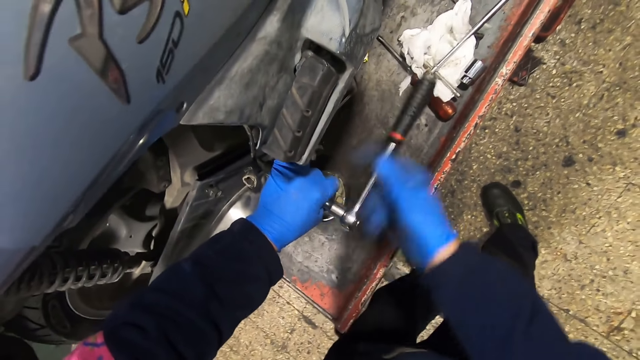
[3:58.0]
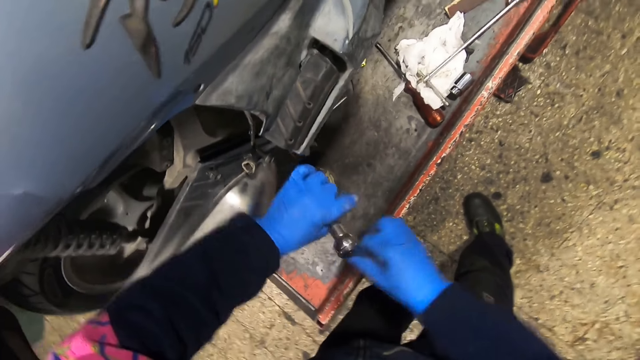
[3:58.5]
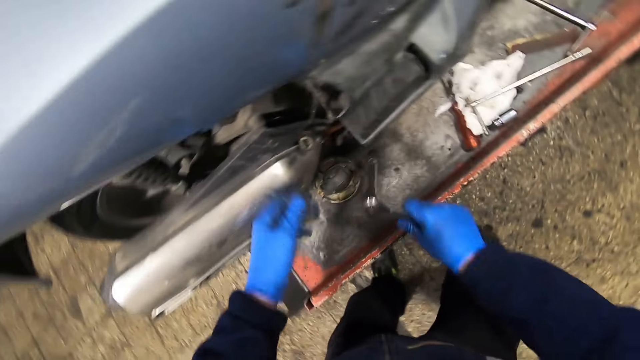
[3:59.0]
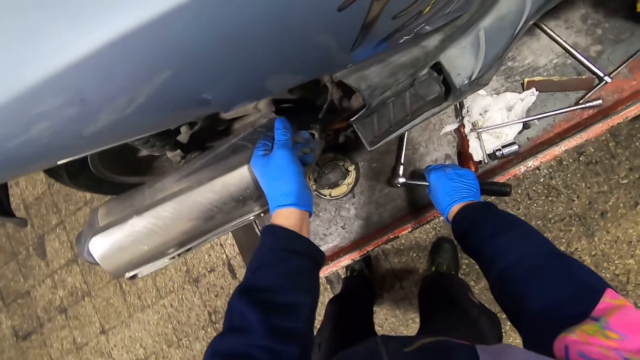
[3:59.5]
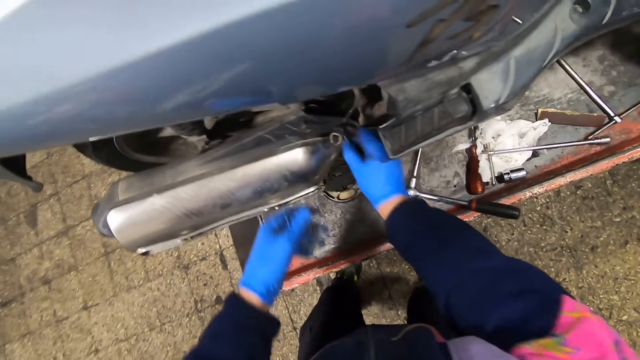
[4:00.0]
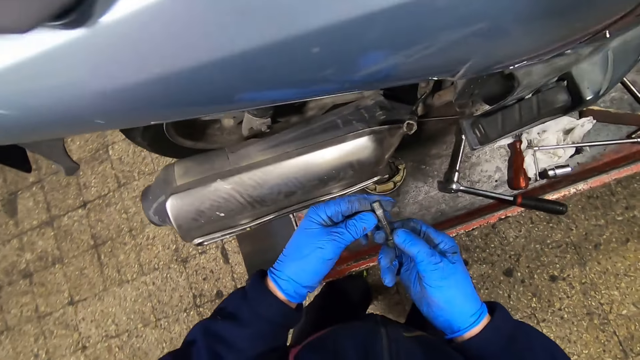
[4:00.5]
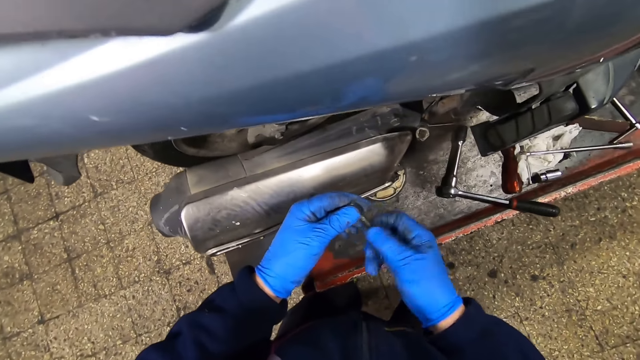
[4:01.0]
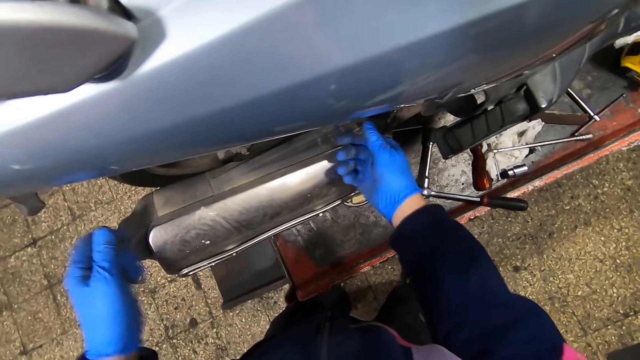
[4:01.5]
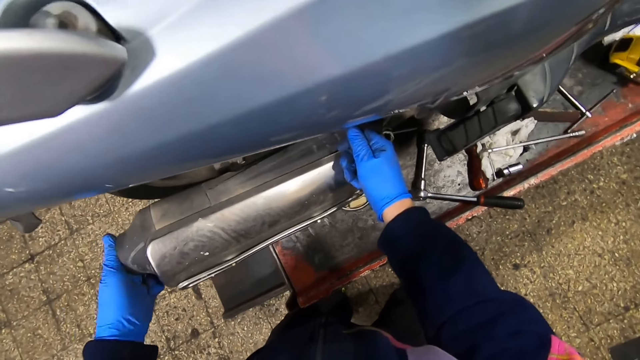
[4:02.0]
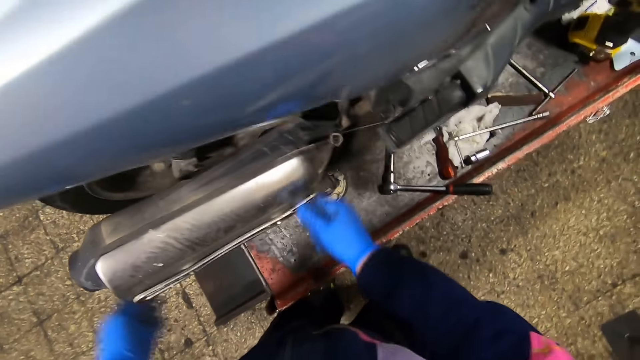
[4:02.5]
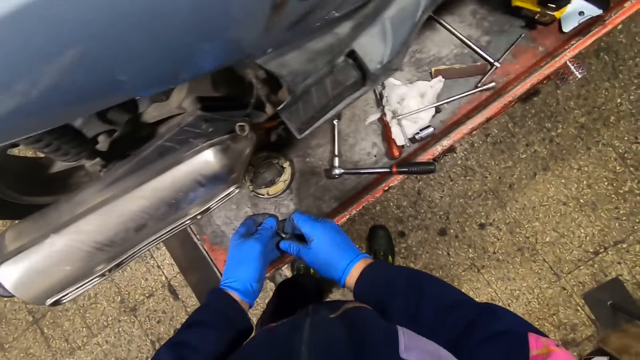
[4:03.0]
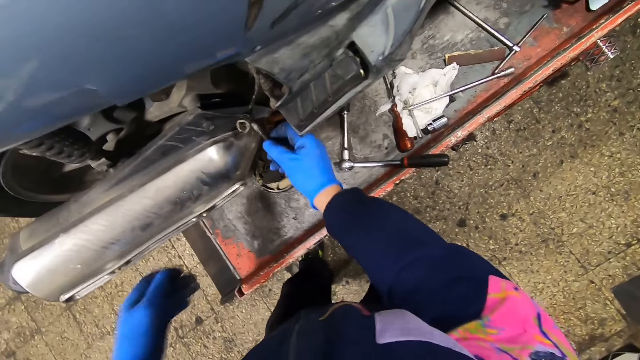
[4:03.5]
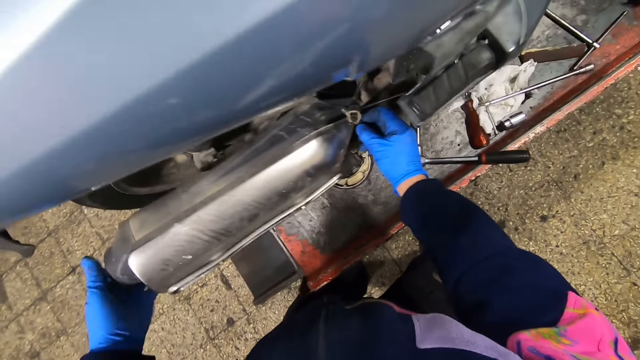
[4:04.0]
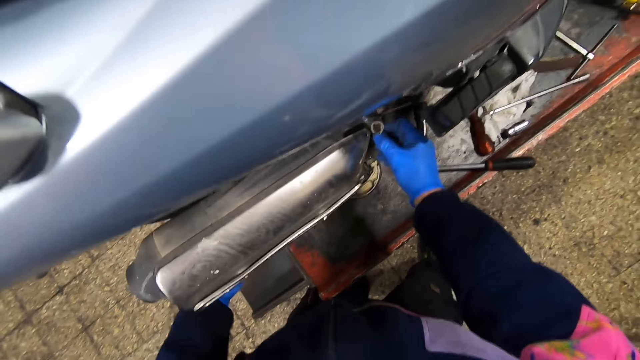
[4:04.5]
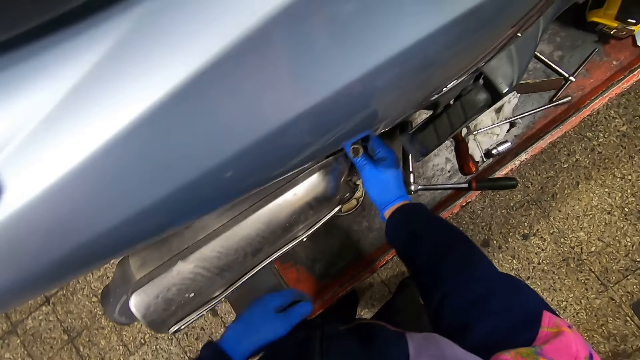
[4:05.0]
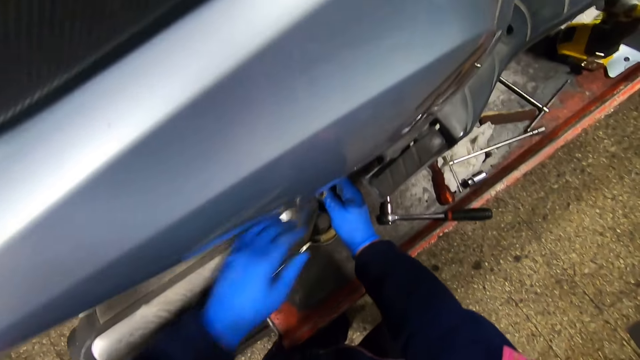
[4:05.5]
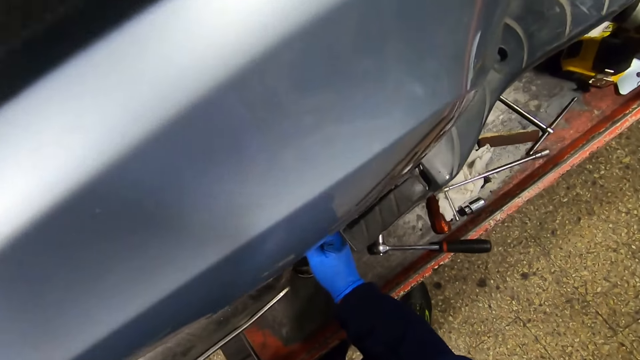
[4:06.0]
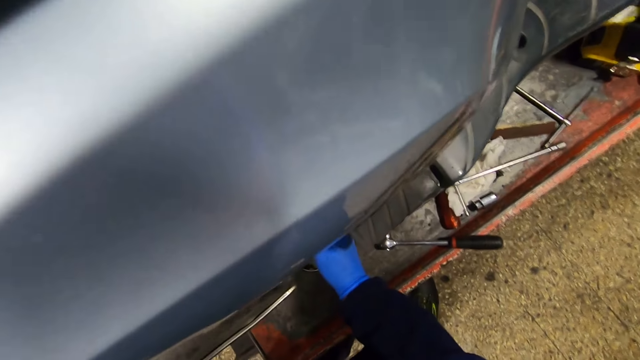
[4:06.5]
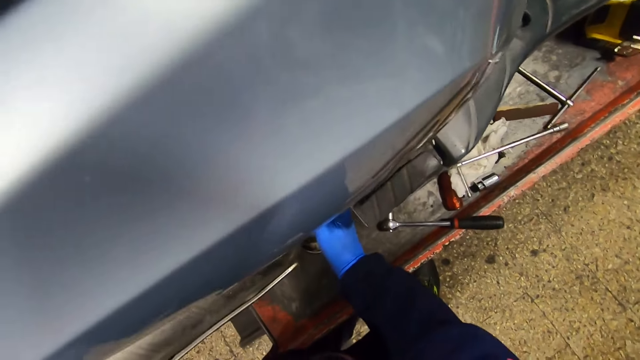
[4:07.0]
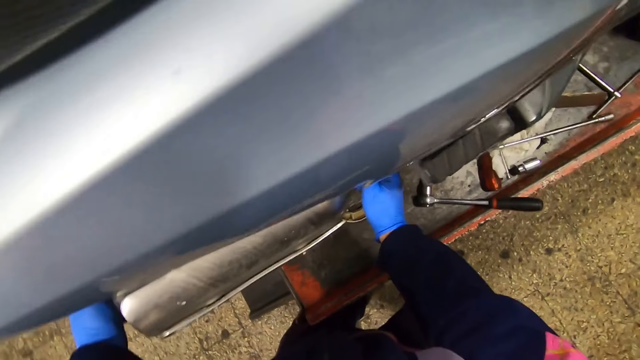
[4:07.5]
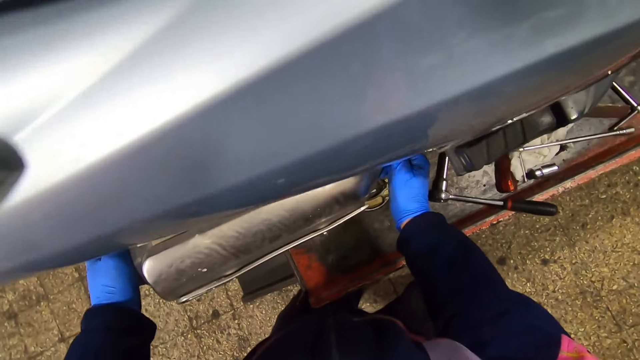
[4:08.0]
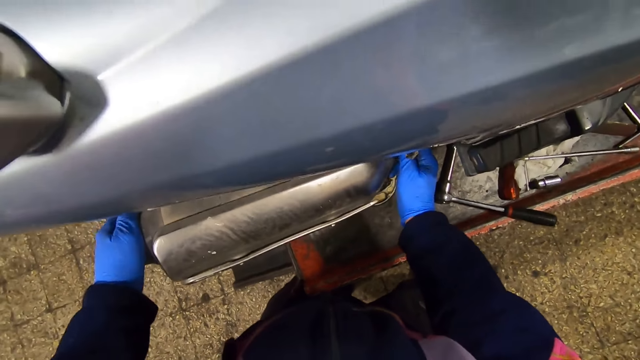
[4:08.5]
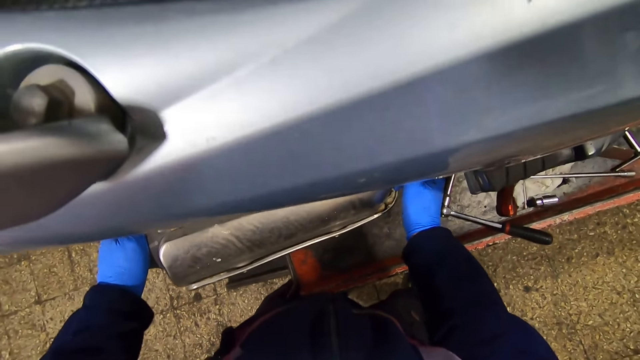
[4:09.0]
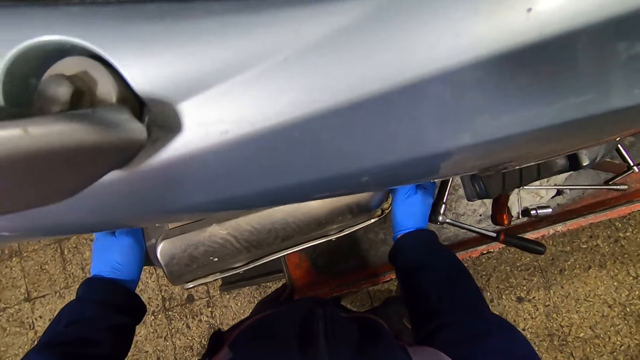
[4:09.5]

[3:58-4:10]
The camera wearer drops the bolt and nut tightener in the wrench tightener onto the car lift with his right hand. He removes a bolt from the exhaust pipe with his right hand. He holds the bolt with both hands. He holds the bolt in his left hand. He adjusts the bolt. He holds the exhaust pipe with both hands. He holds the bolt in his left hand with both hands. He inserts the bolt into a part of the exhaust pipe with his right hand. He holds the exhaust pipe with both hands.

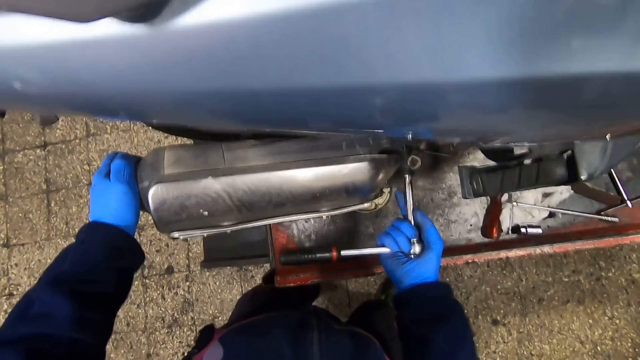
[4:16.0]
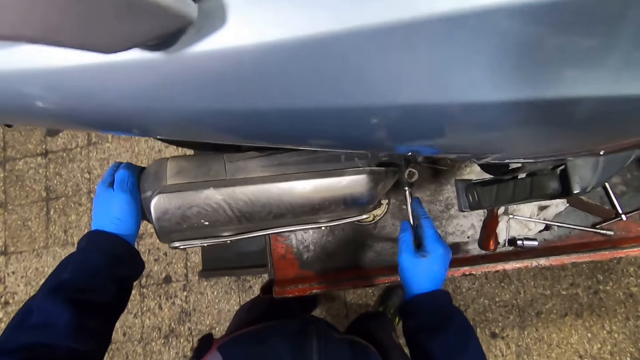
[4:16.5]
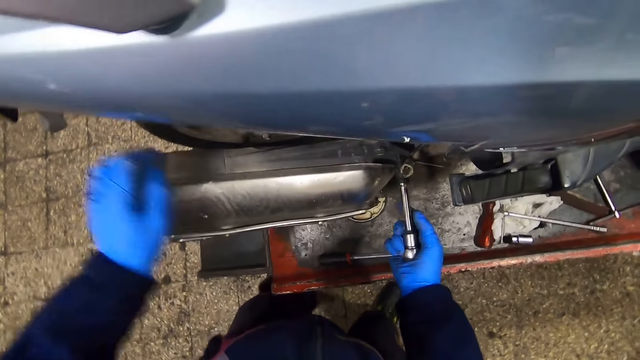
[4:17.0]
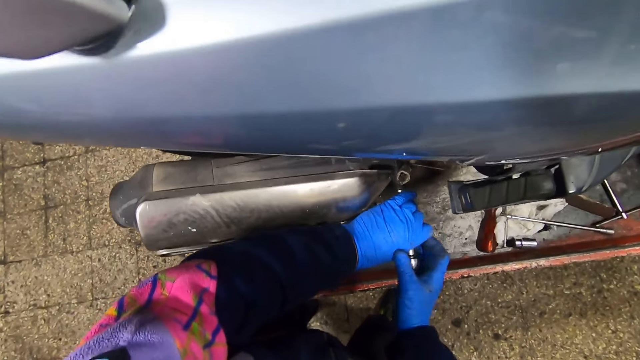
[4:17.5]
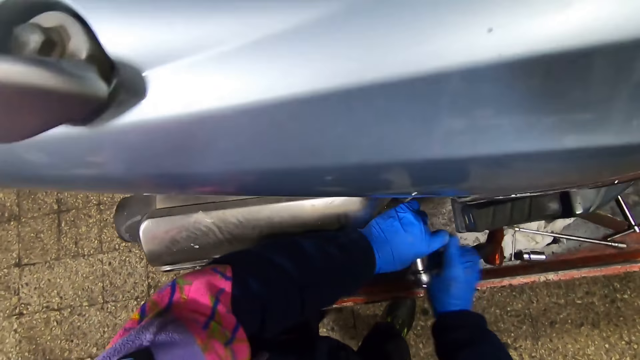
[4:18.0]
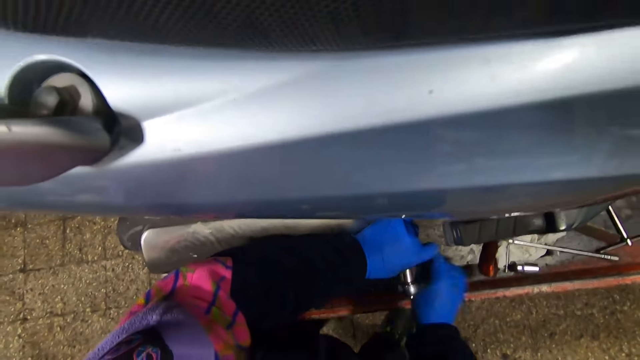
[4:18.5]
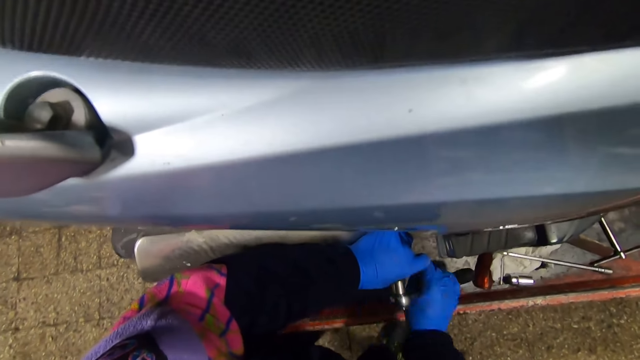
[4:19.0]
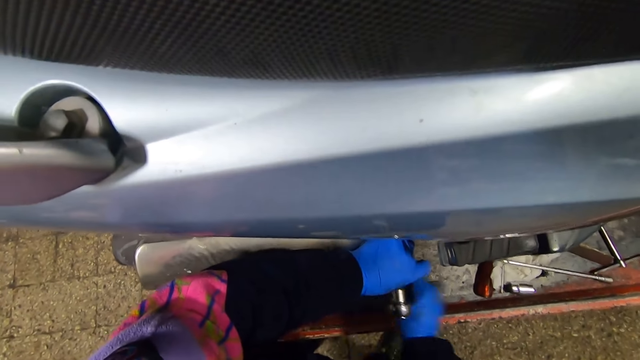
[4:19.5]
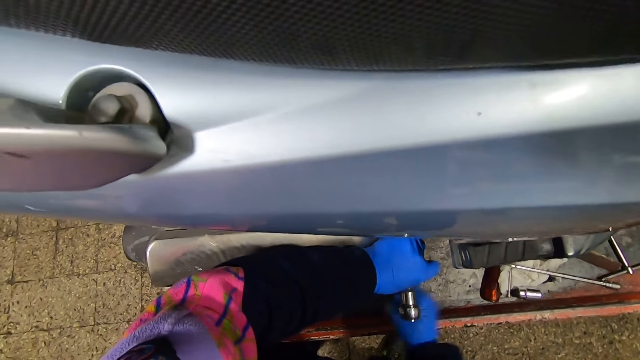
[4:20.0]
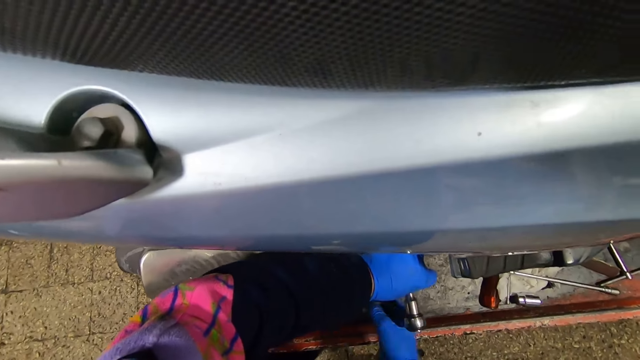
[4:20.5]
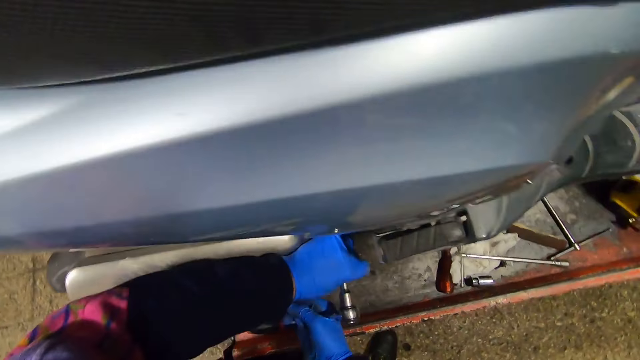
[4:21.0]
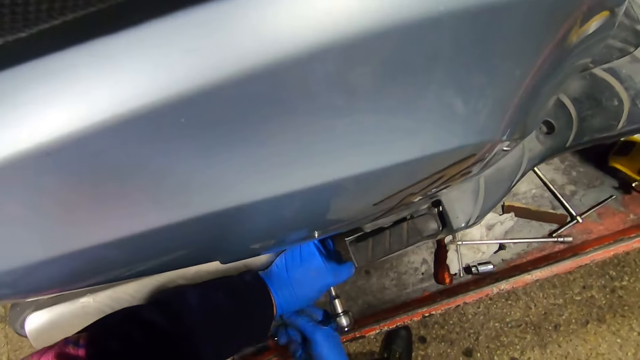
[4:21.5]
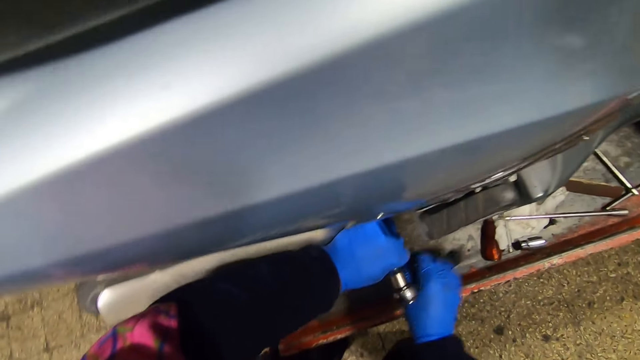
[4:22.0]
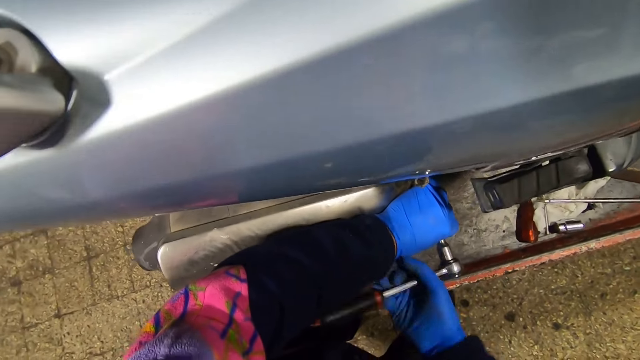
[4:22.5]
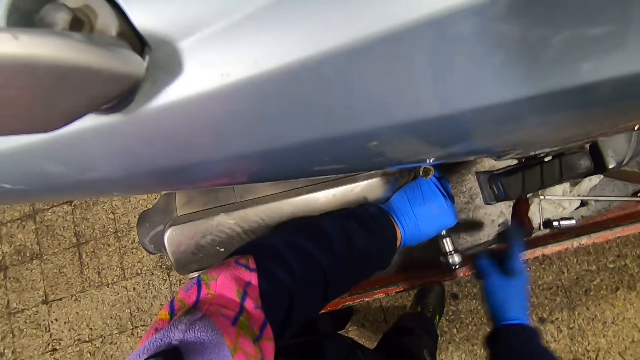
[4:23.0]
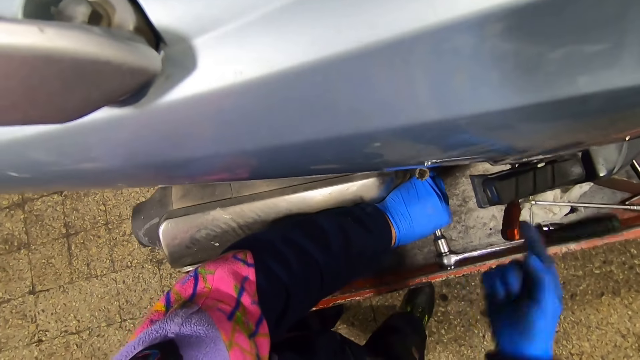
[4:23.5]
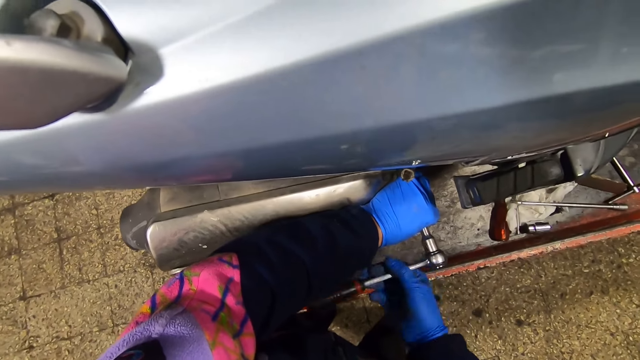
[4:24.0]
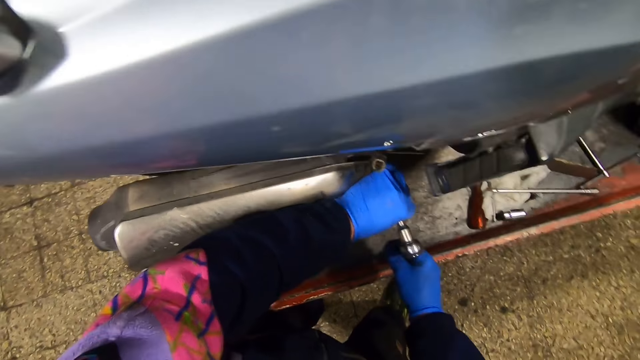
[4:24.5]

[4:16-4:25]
The camera wearer holds the bolt and nut tightener in the wrench with both hands. He tightens the bolt in the exhaust pipe of the motorcycle with the bolt and nut tightener in the wrench in both hands.
